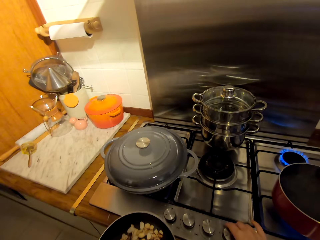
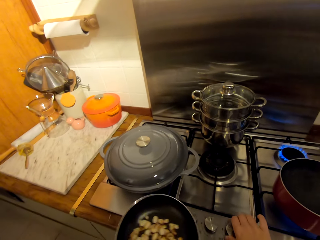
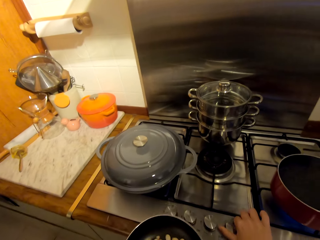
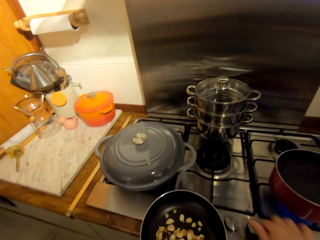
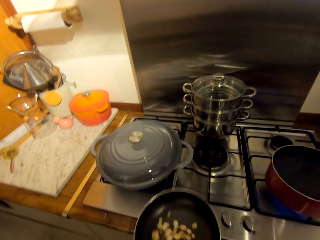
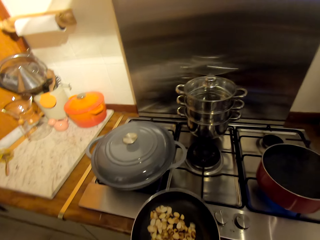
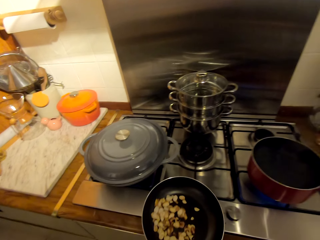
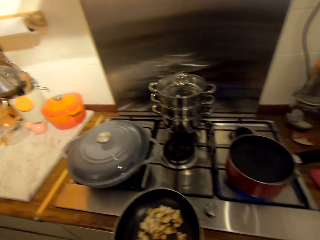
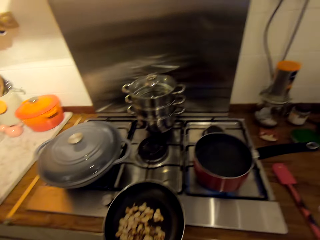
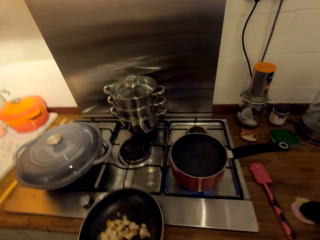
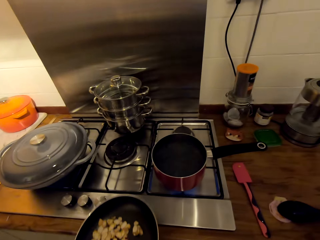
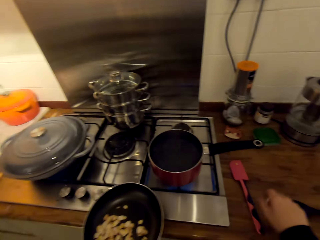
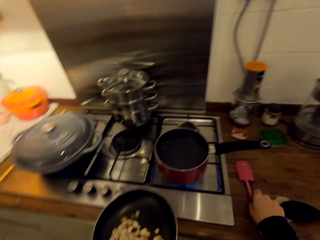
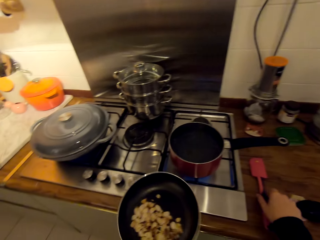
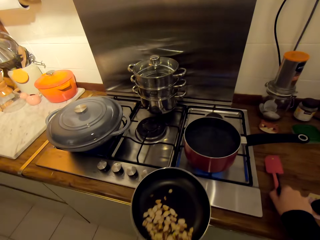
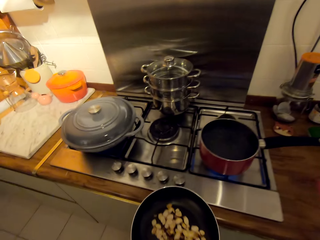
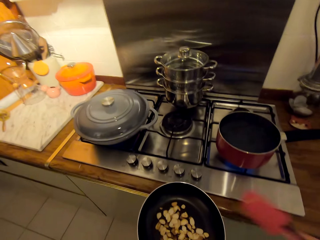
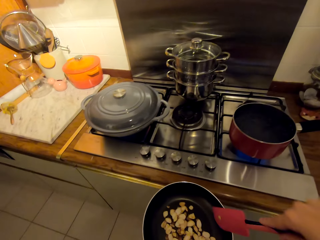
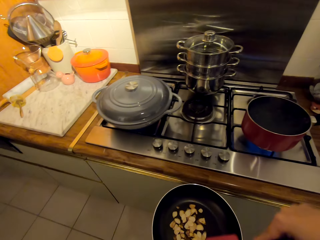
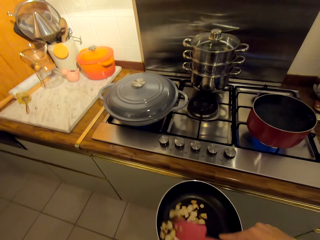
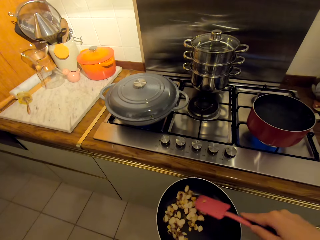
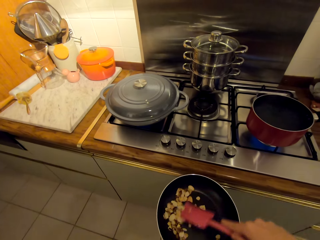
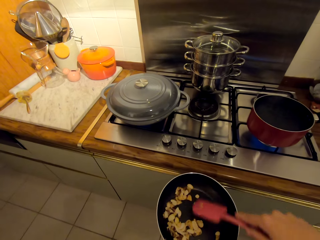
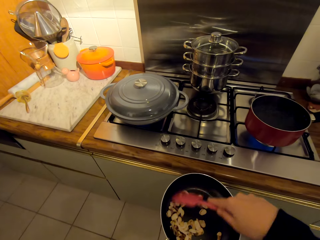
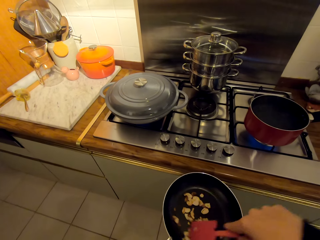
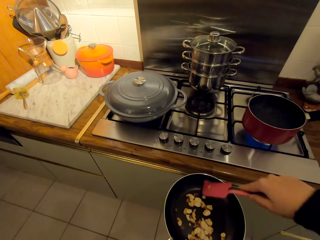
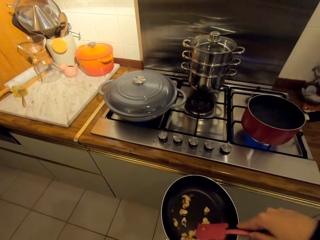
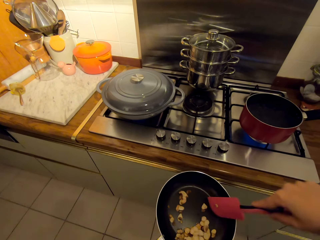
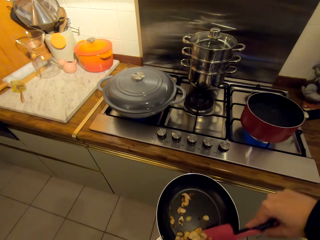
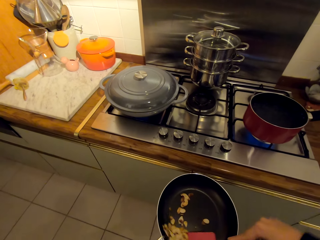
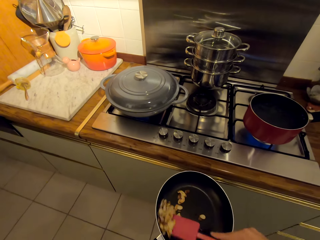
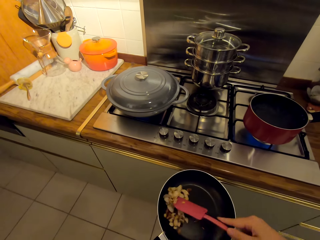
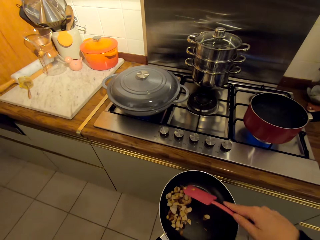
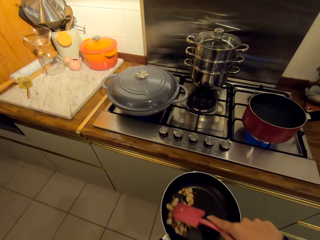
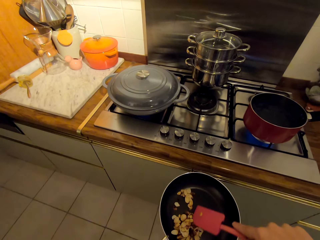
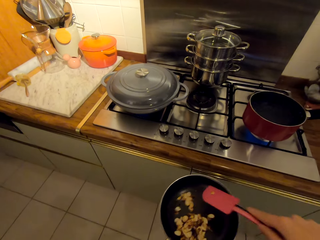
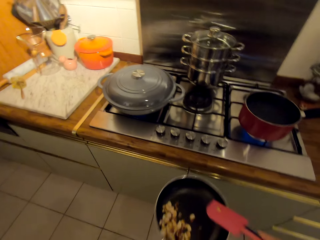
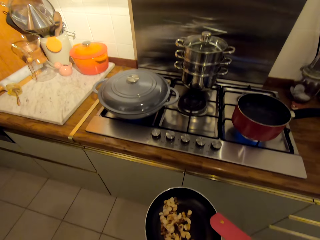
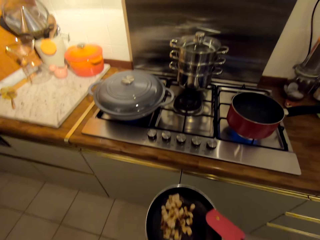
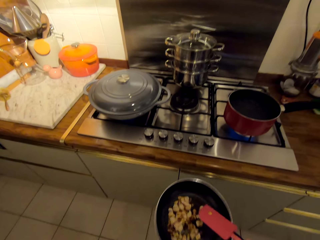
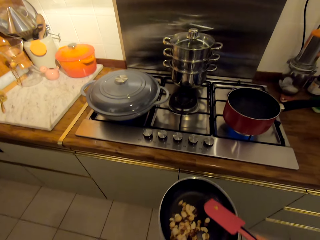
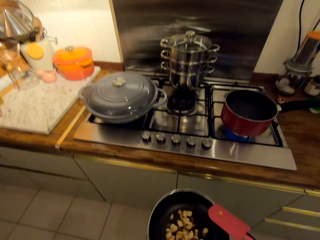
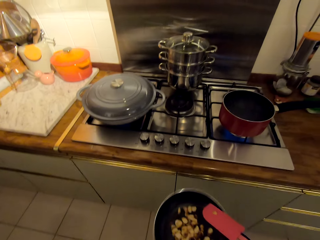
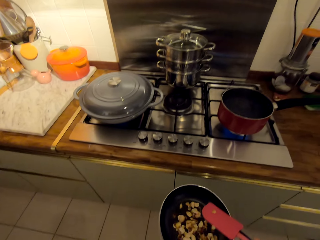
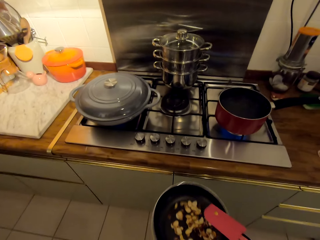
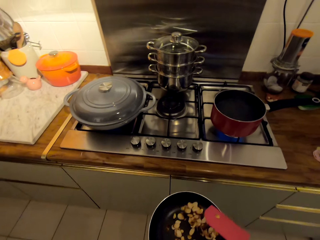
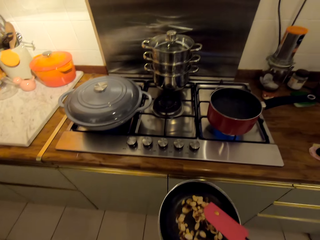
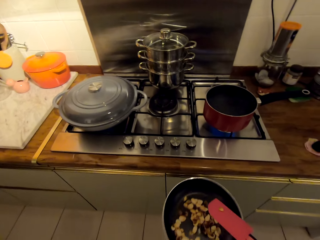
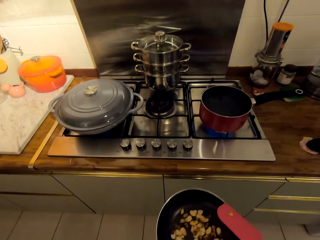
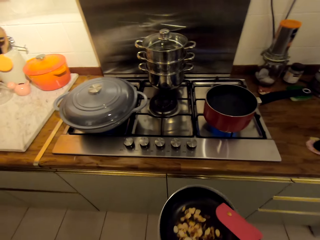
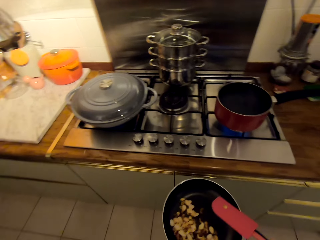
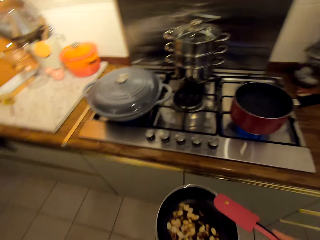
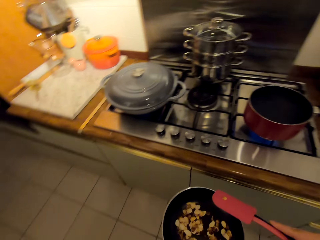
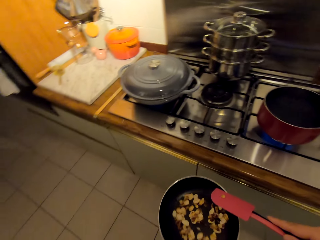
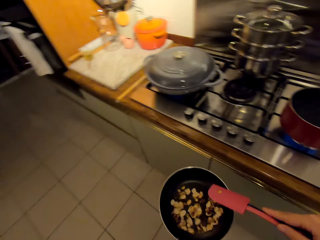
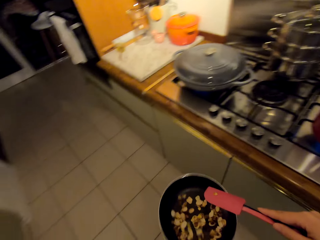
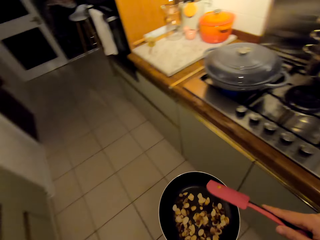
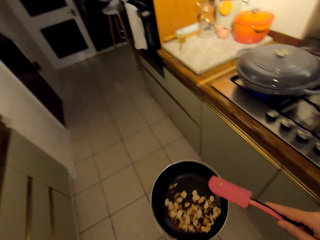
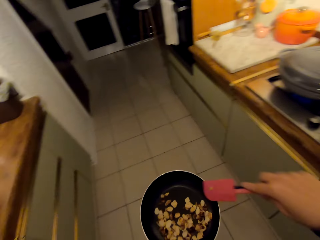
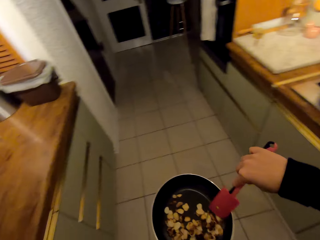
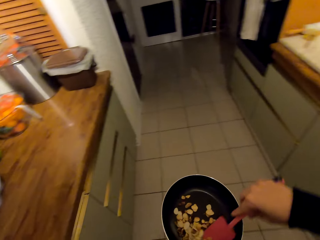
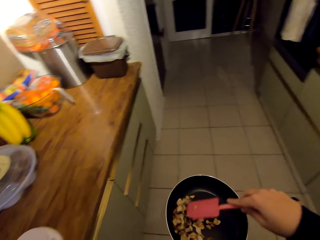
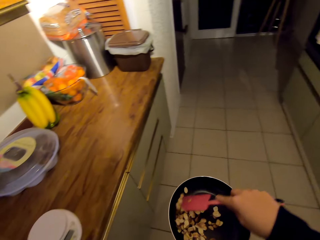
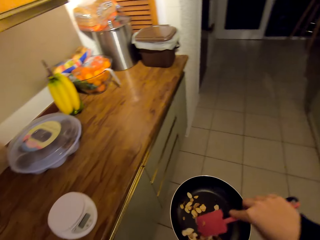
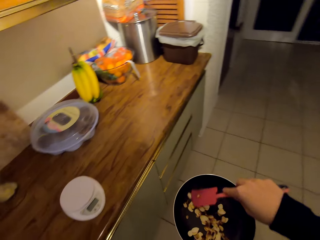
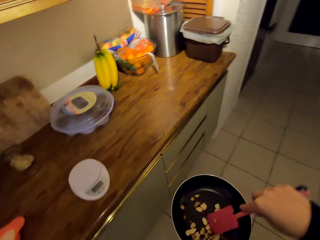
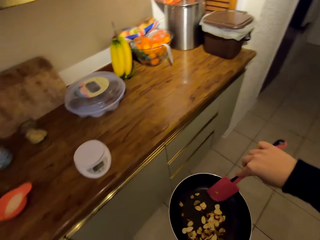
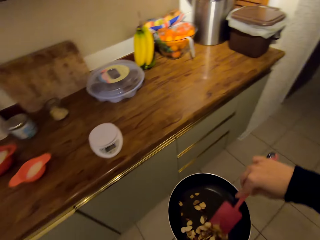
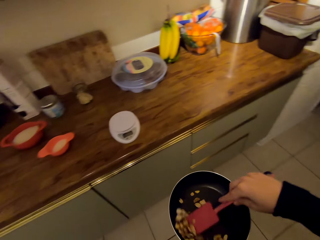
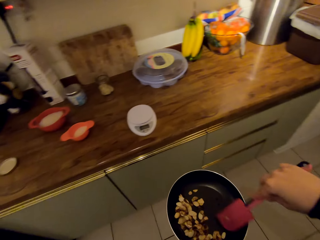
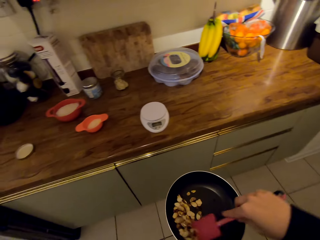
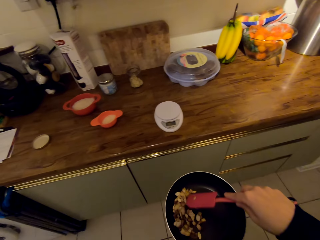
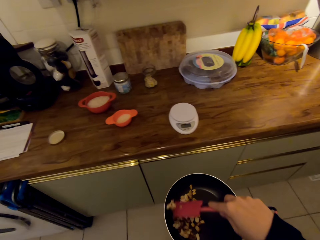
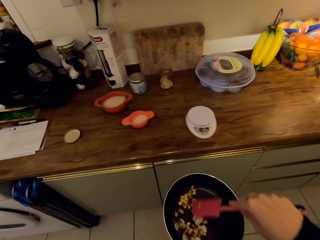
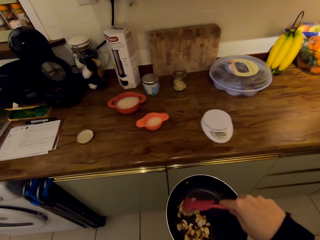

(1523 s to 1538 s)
The camera wearer turns the knob on the cooker. They shake the pan. They pick up the spatula. They stir the mushrooms with the spatula. They shake the pan. They move towards the counter. They stir the mushrooms with the spatula.

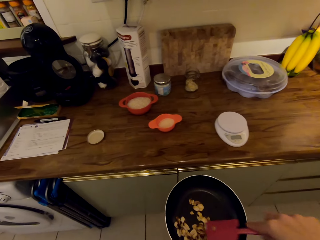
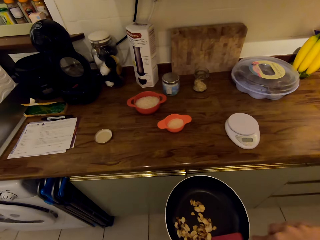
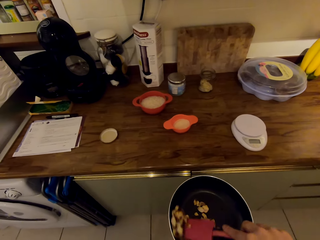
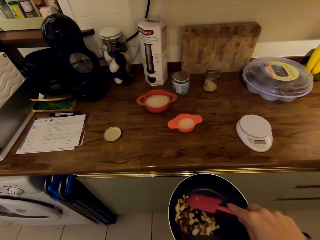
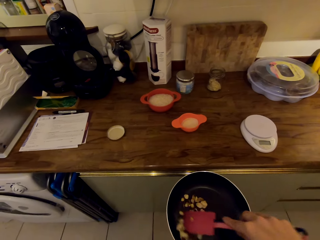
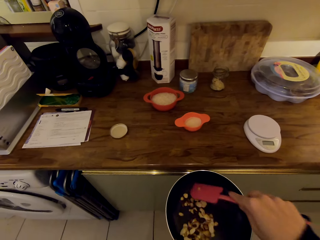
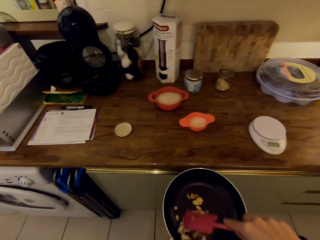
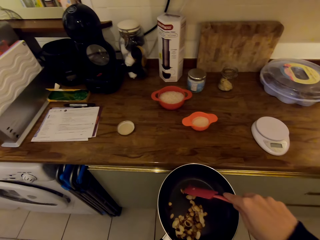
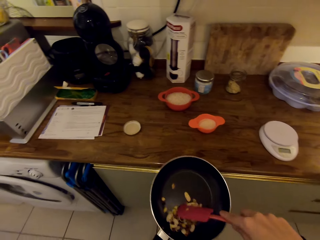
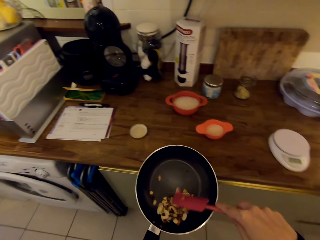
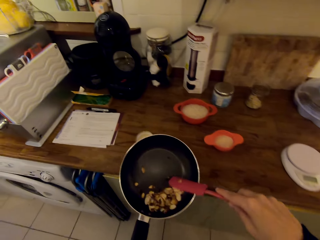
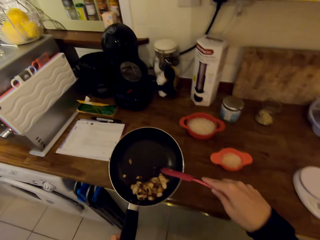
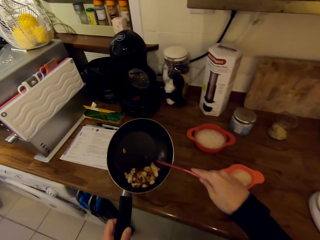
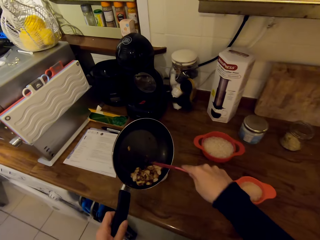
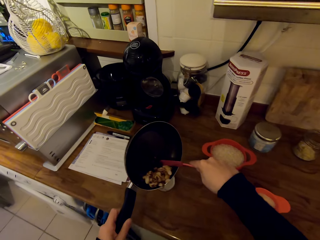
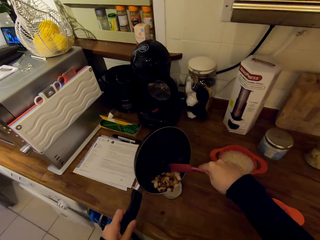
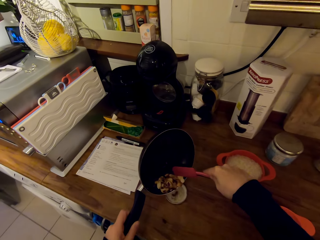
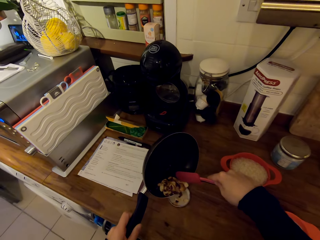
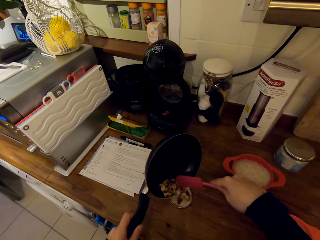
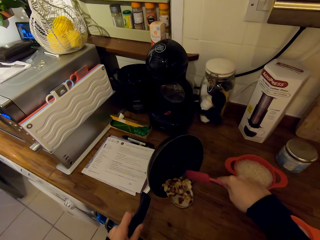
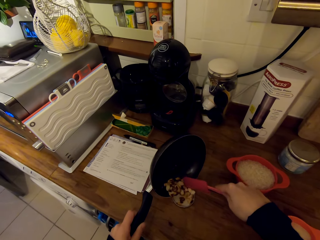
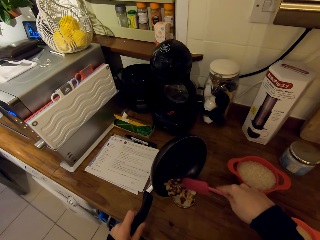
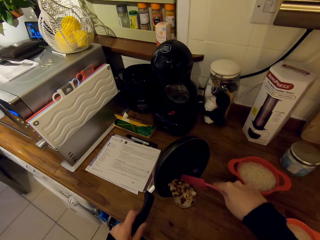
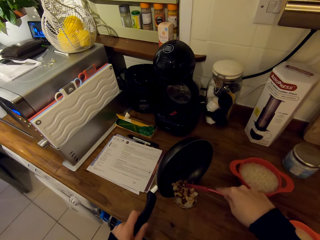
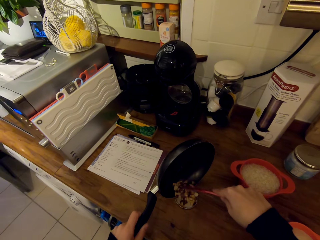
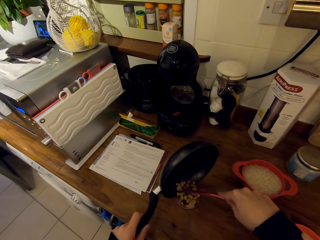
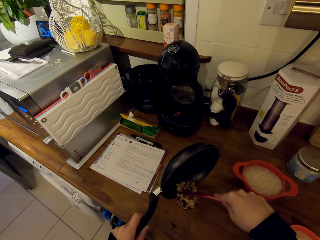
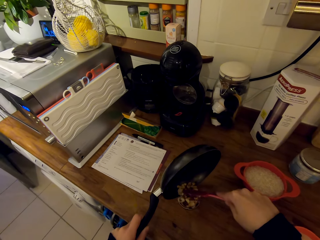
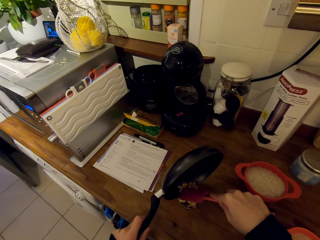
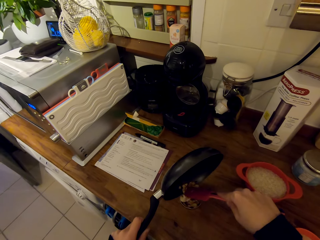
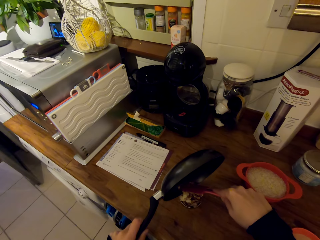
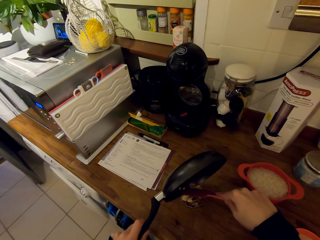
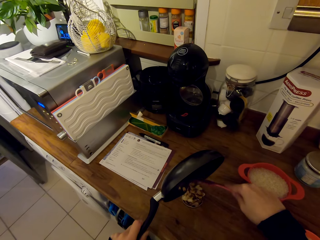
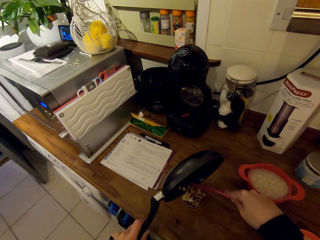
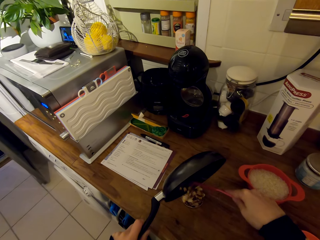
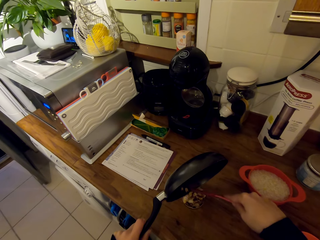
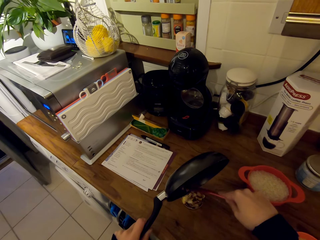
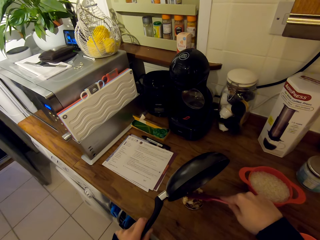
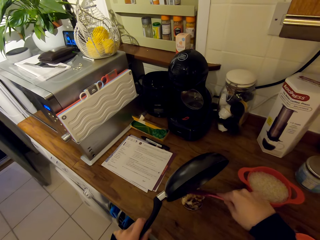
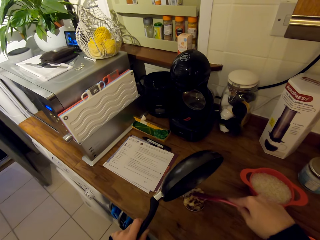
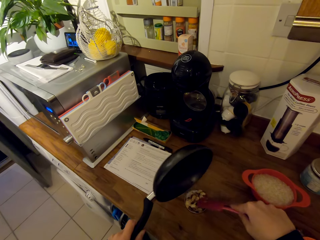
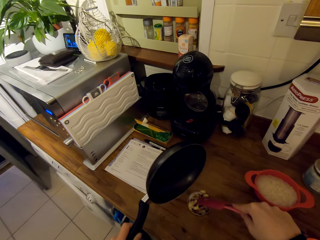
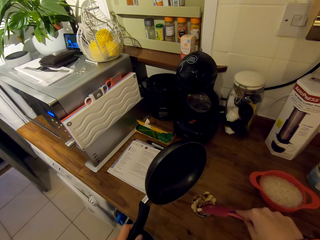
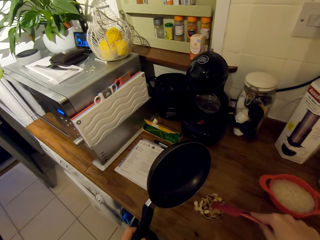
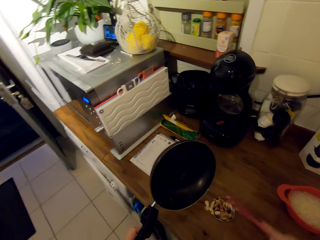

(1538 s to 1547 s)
The camera wearer serves the mushrooms on the lid.
